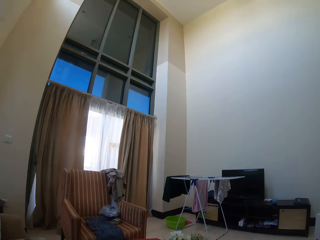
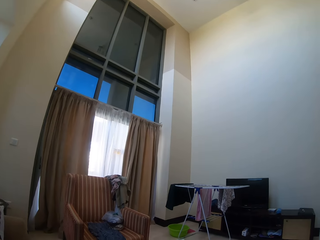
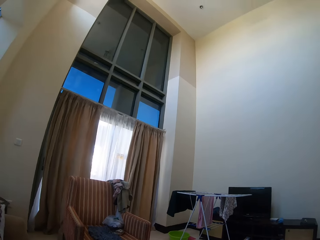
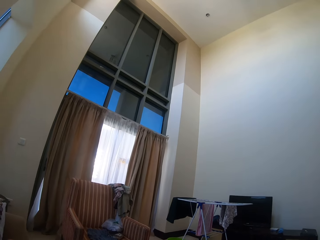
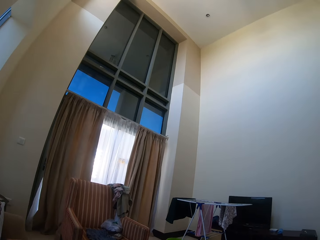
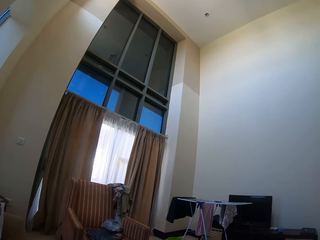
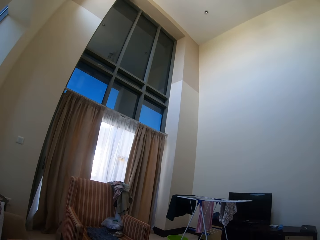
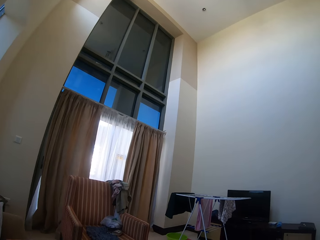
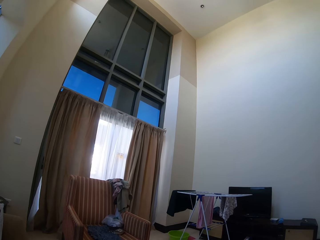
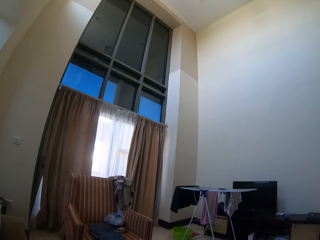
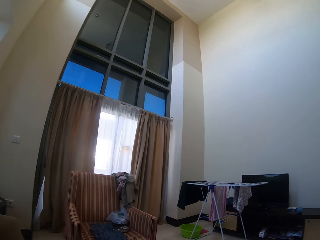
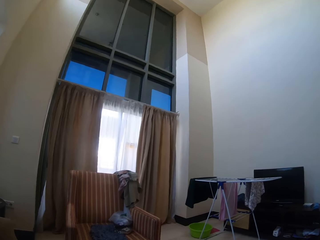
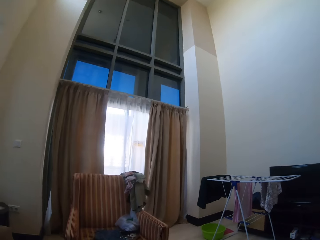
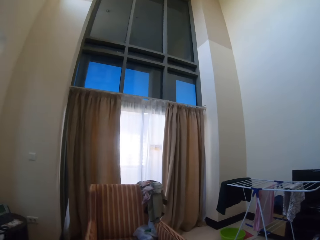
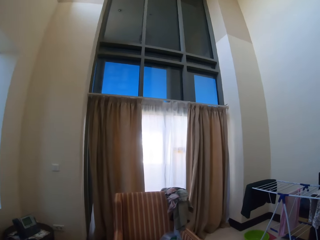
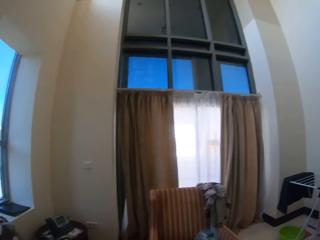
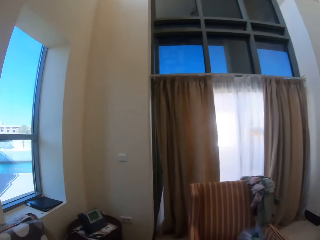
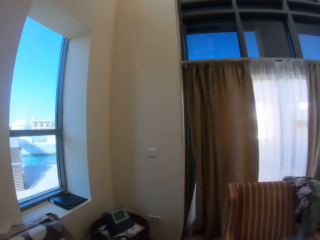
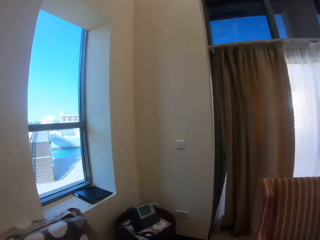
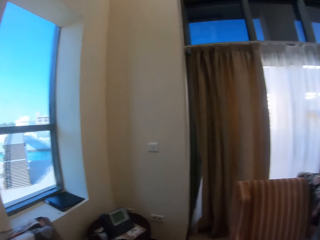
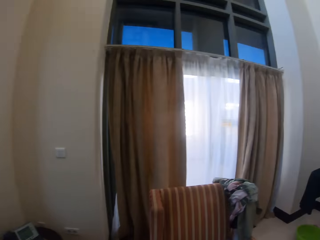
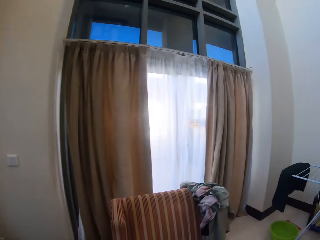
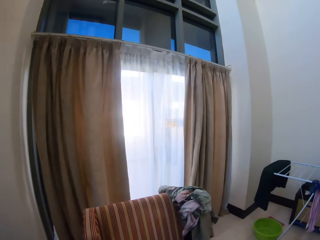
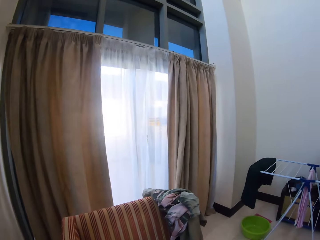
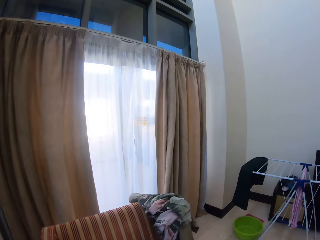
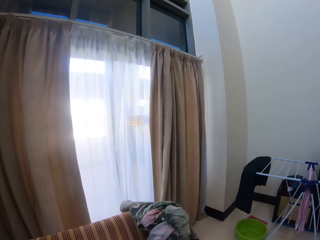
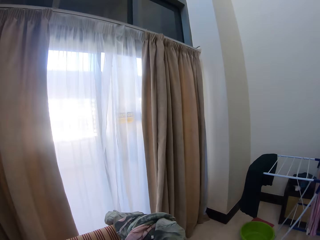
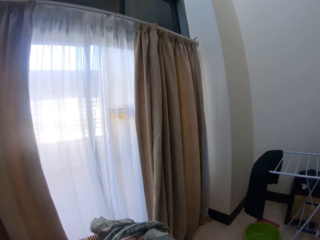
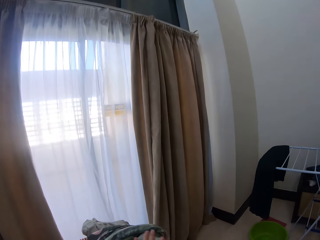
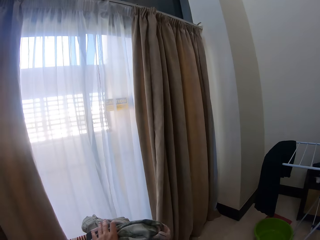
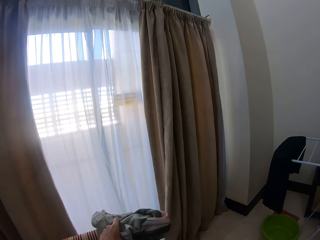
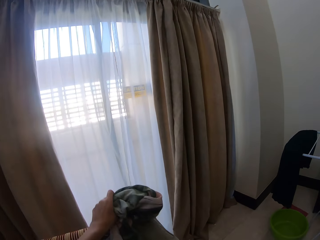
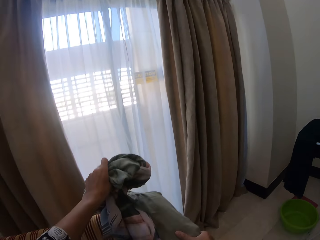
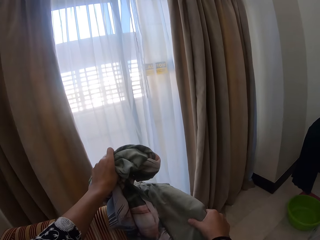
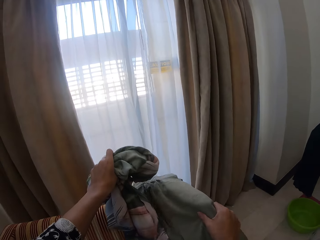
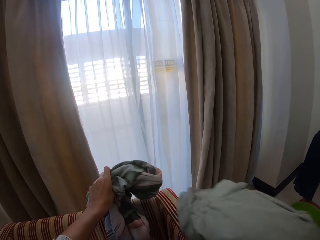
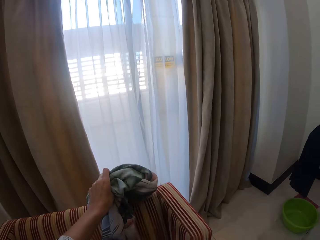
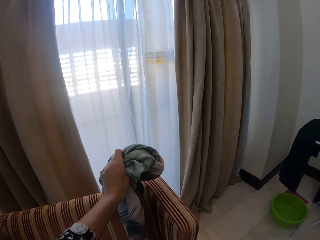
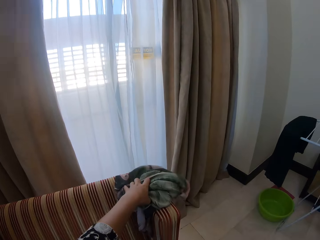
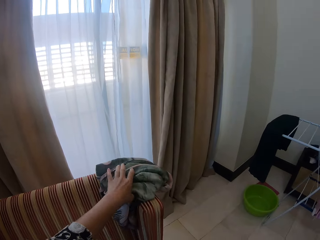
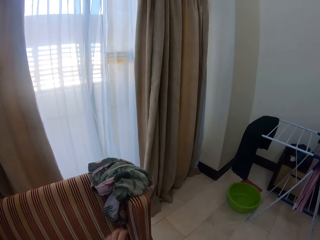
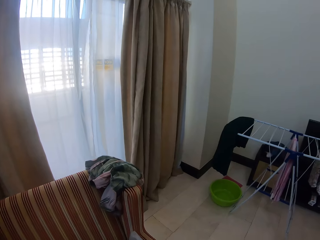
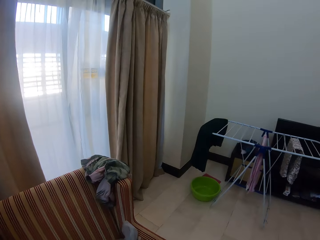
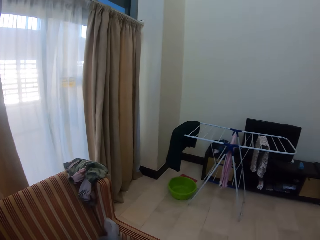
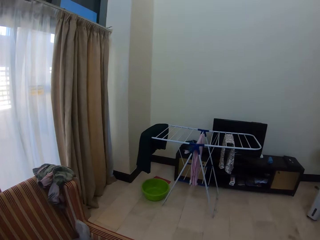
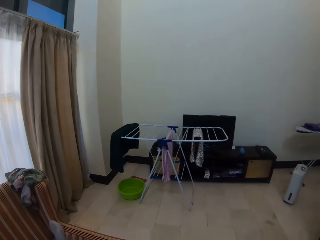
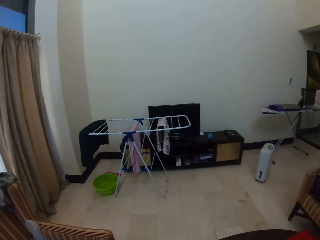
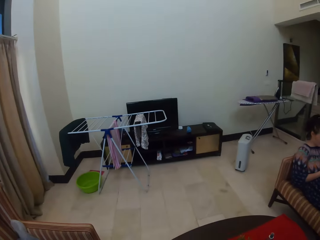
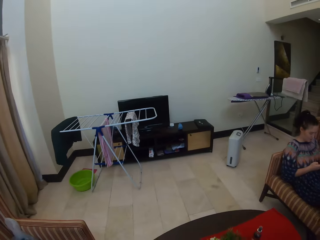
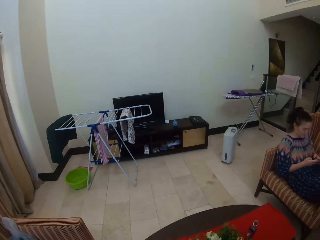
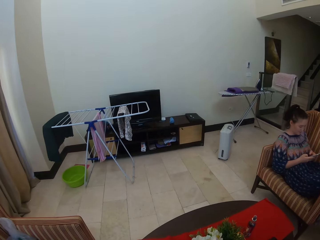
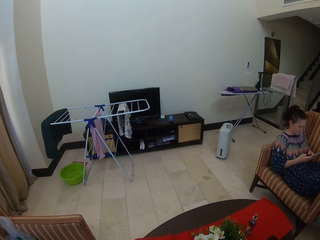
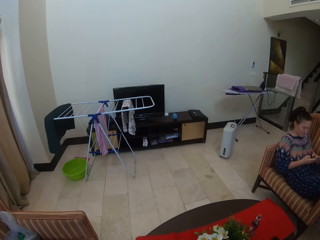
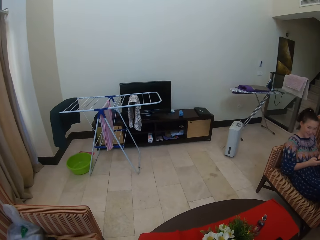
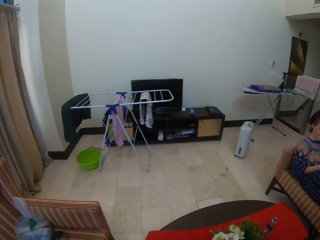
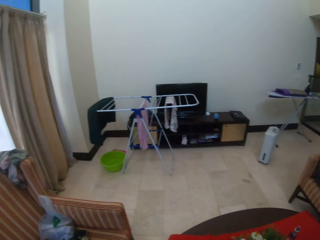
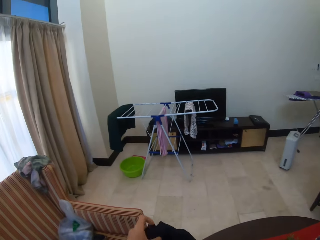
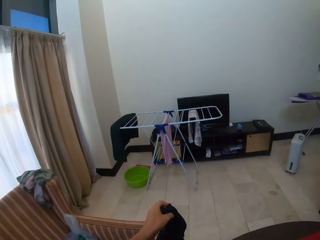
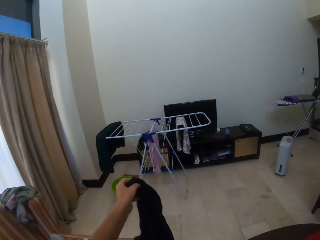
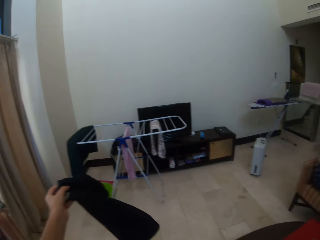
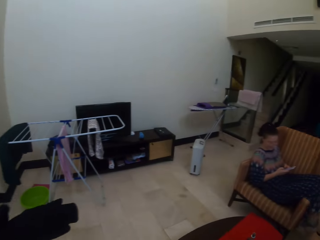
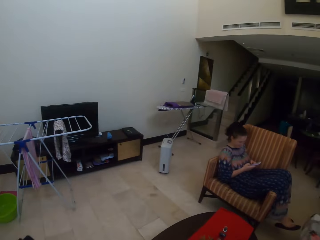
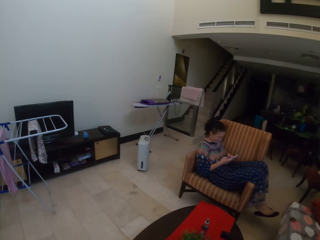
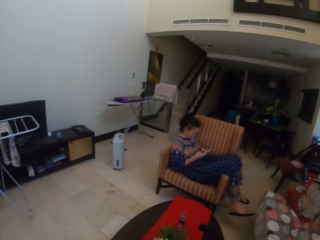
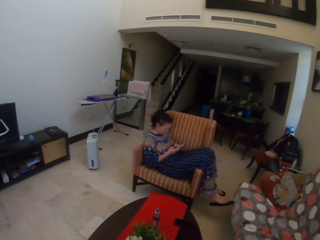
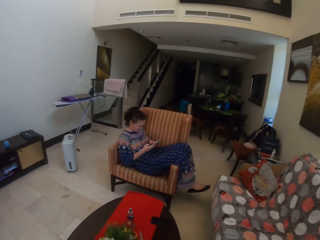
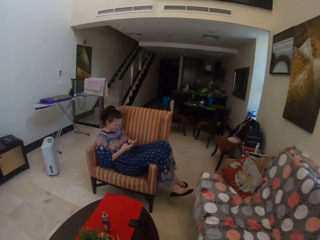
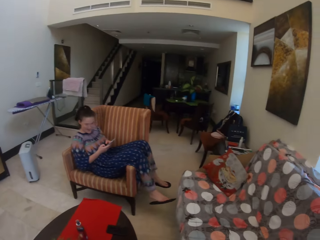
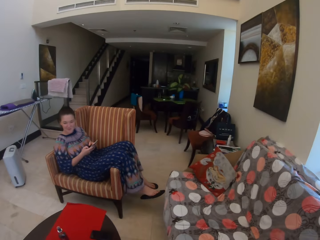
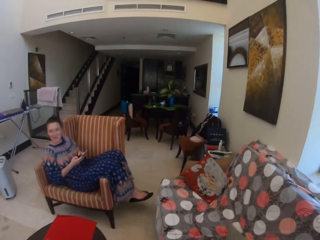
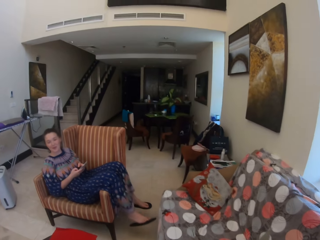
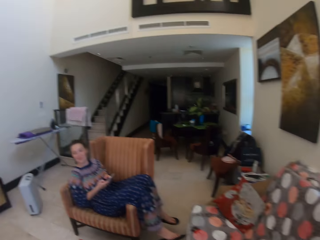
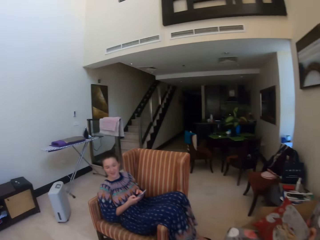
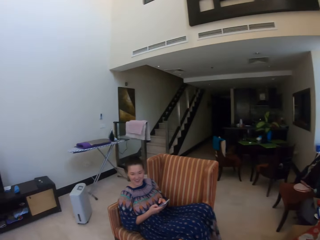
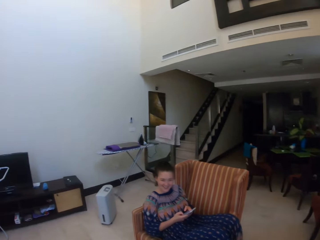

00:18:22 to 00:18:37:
The camera wearer walks around the sitting room. She picks up a cloth with her left hand. She picks up another cloth with her right hand. She drops the first cloth with her left hand on the table. She looks around the sitting room. She walks away from the table. She moves the cloth in her left hand. She interacts with a lady.

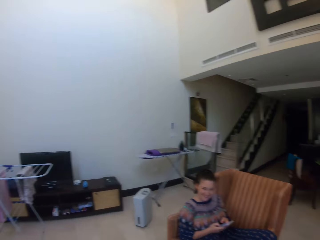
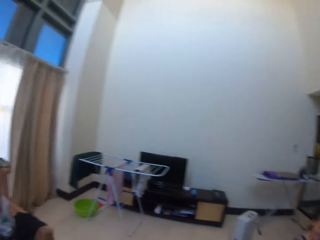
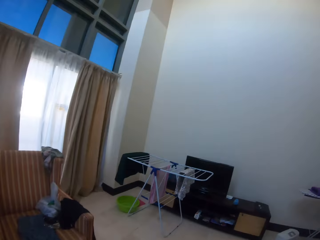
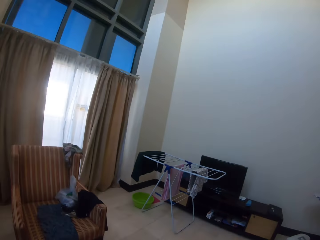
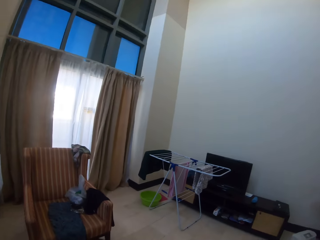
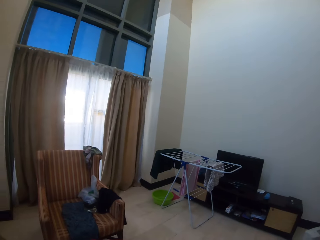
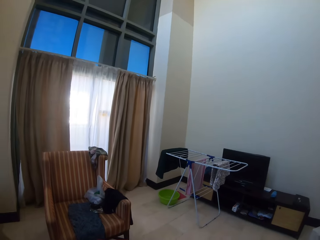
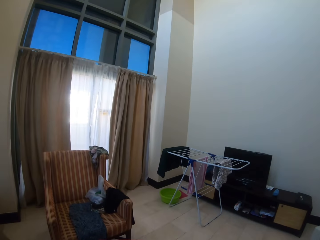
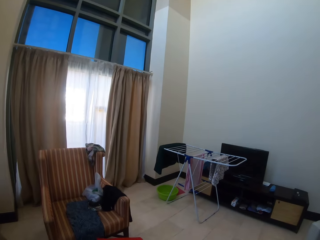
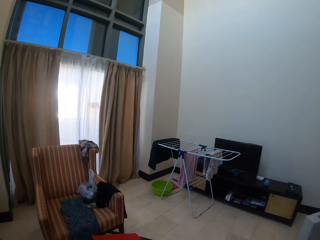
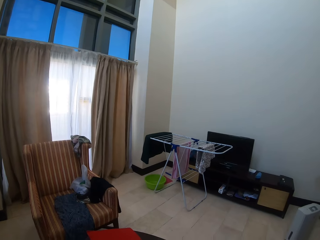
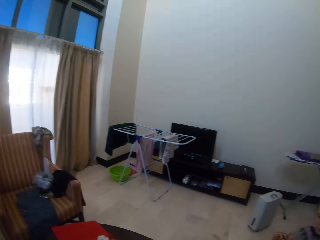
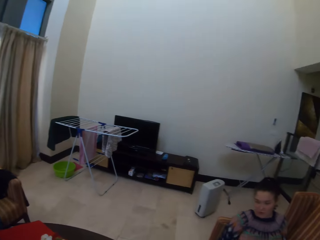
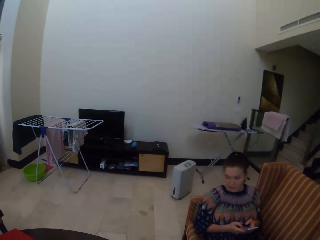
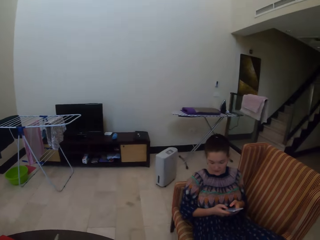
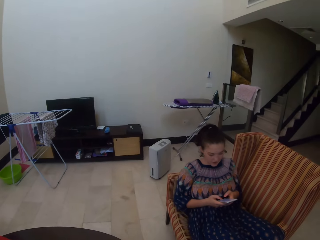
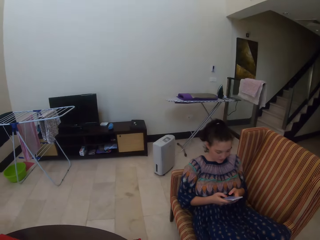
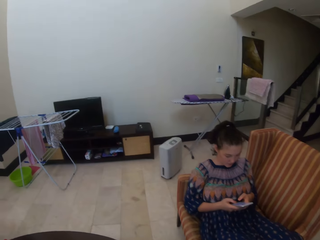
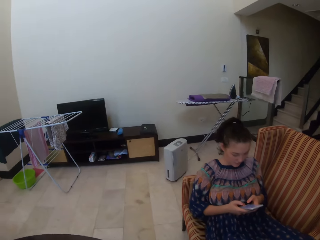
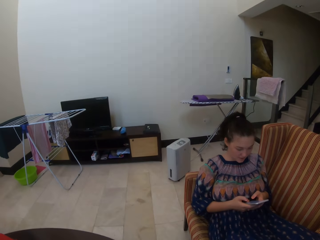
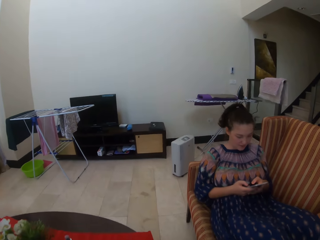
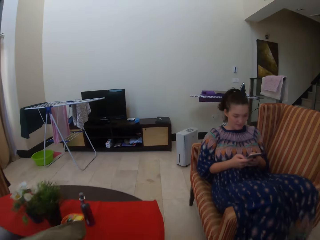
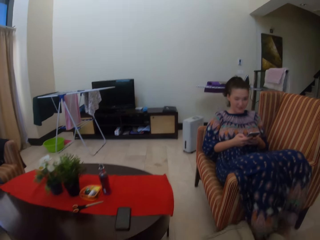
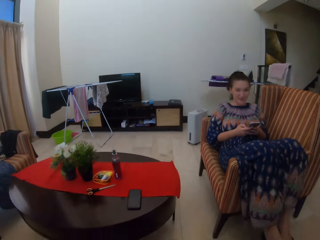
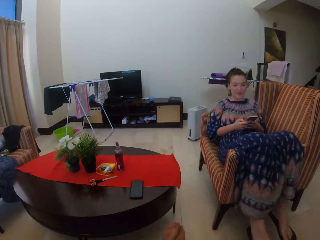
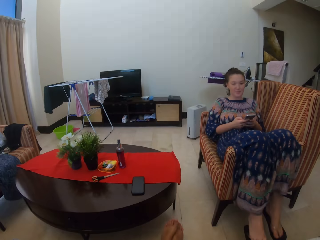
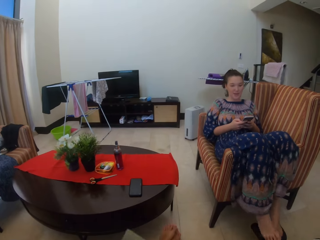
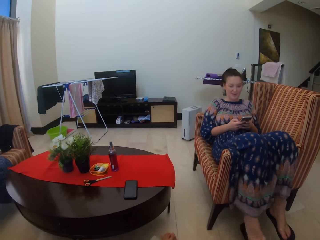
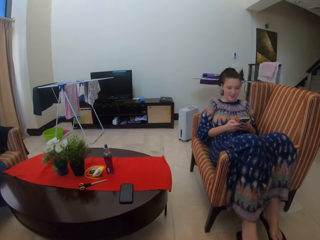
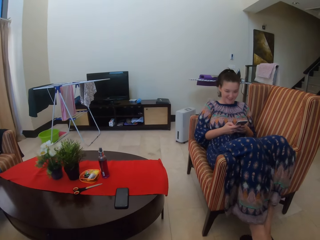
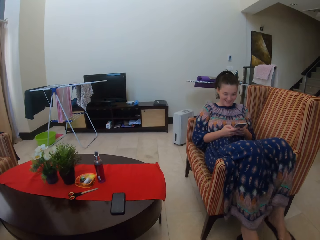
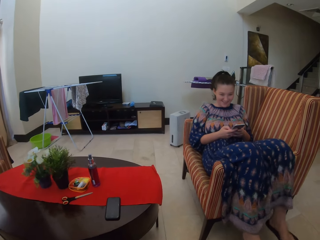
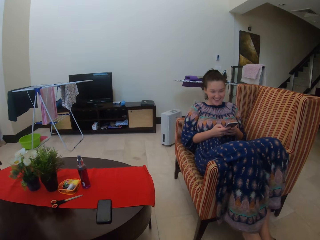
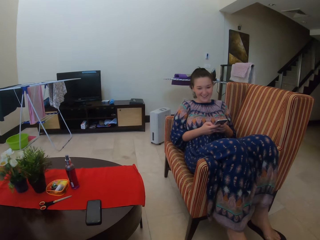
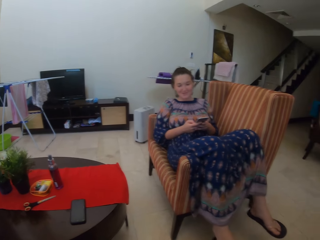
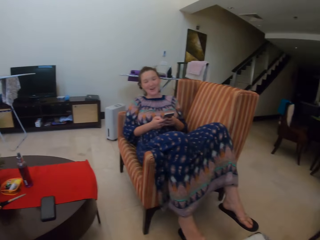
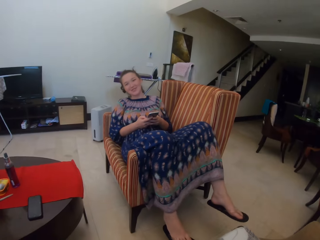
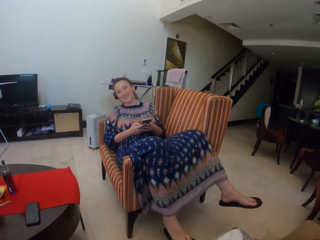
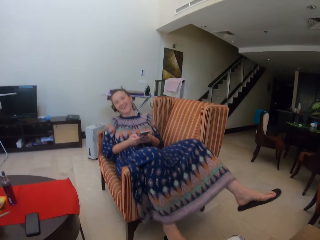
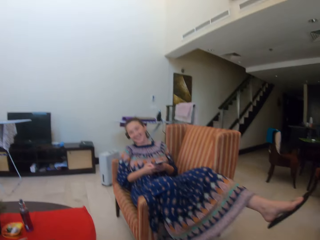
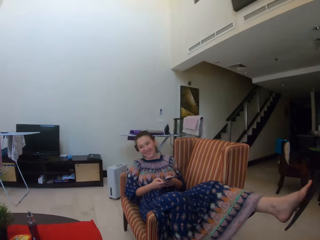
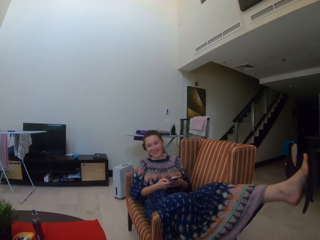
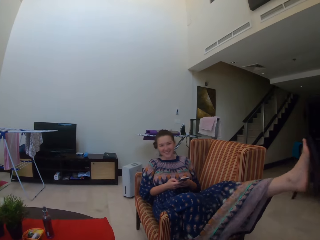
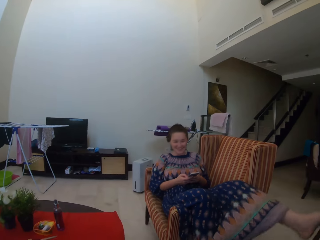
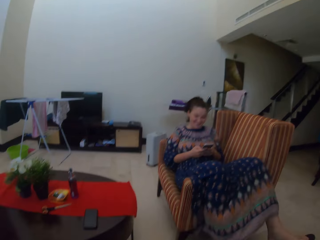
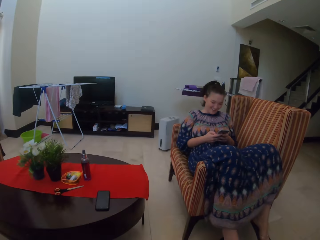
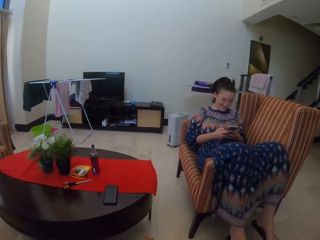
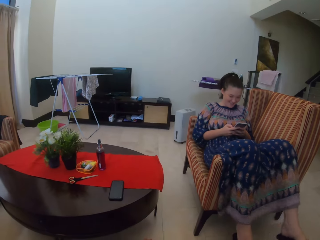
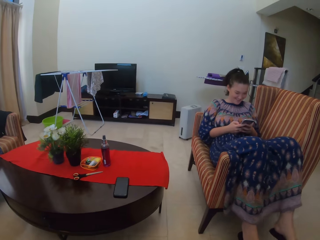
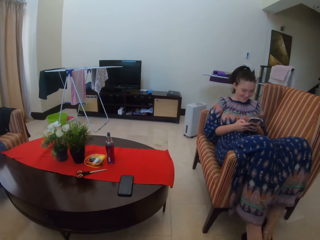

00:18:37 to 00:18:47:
A lady stretches her legs on the couch and swings her leg.
